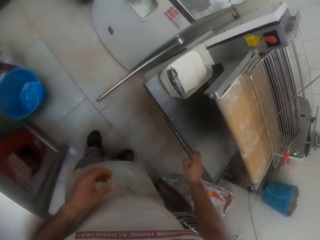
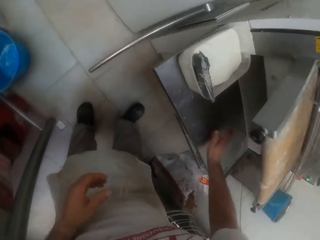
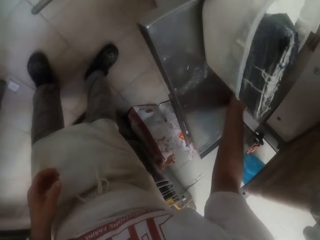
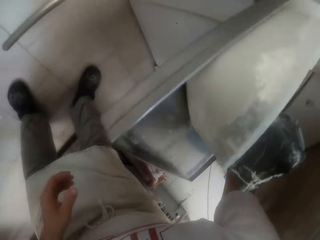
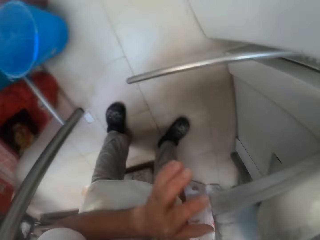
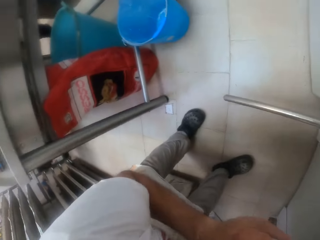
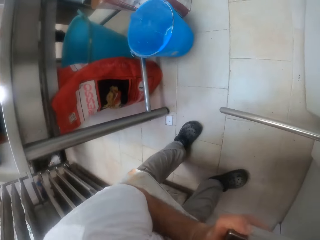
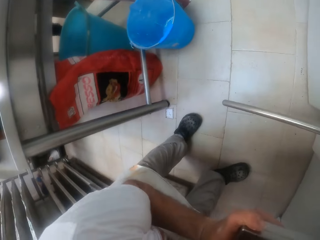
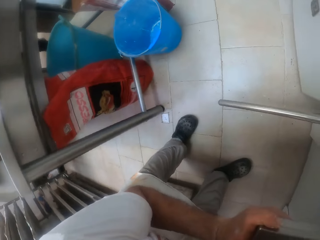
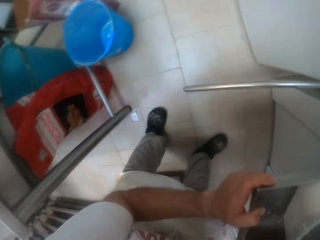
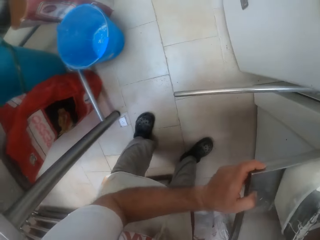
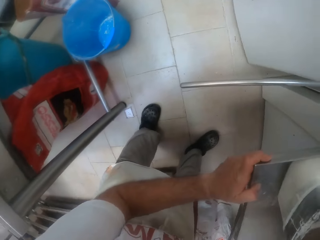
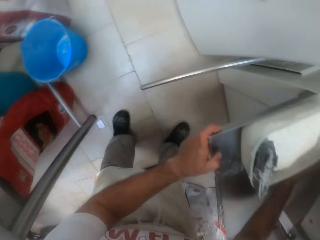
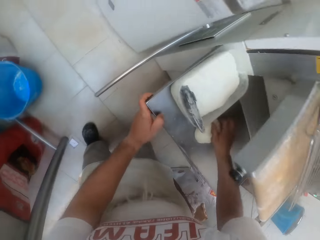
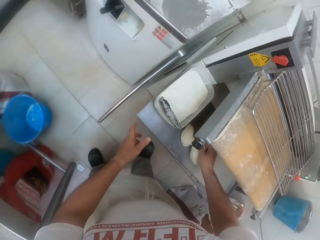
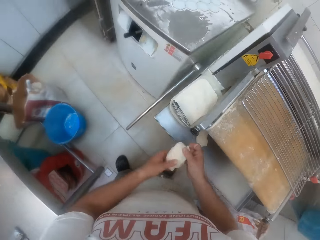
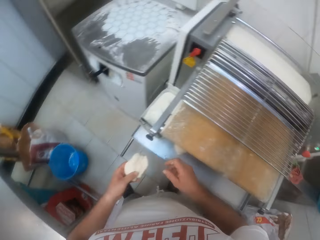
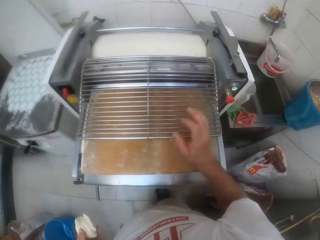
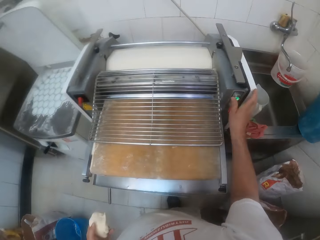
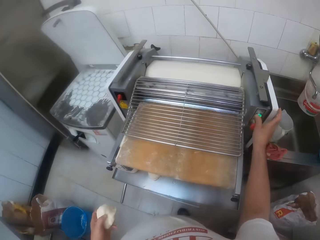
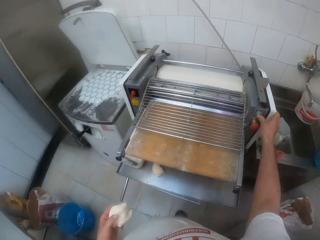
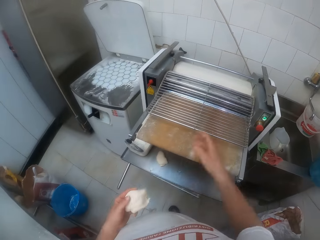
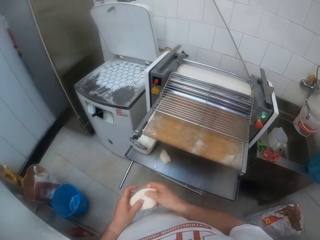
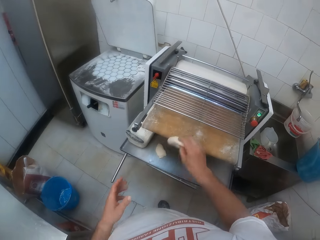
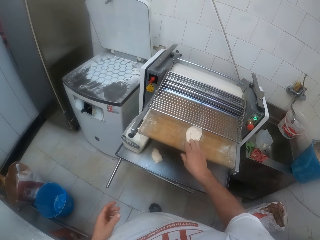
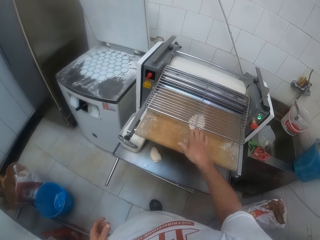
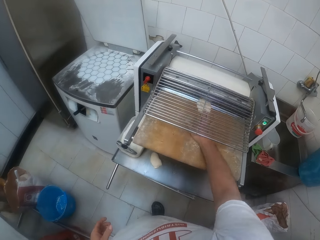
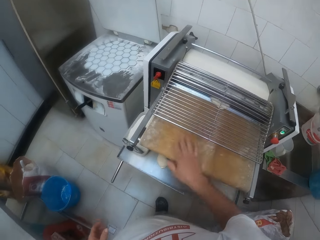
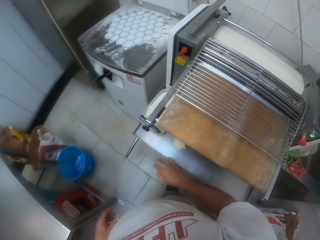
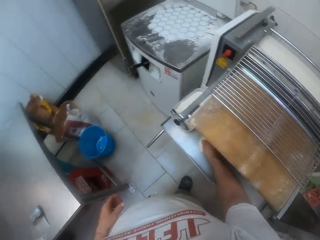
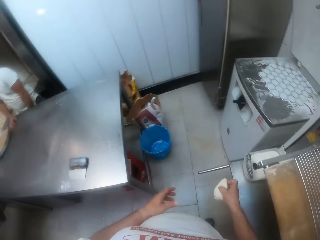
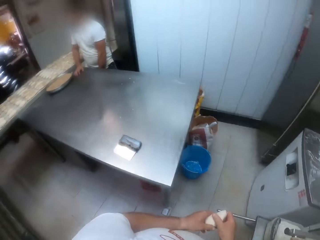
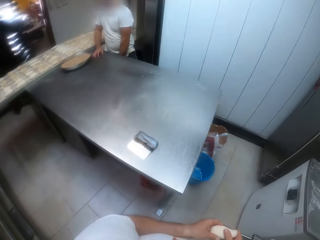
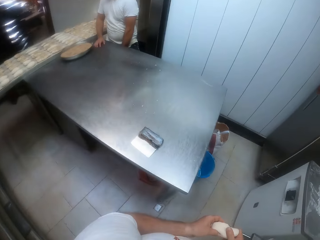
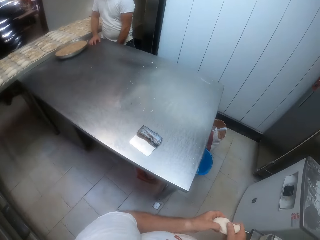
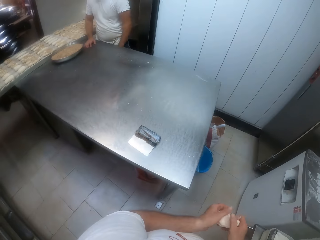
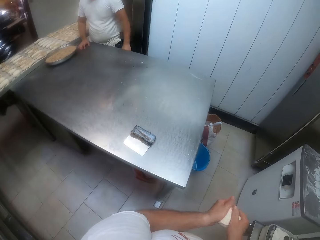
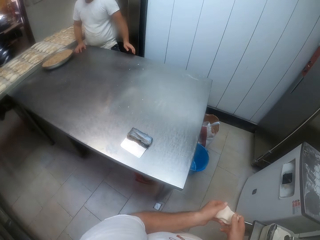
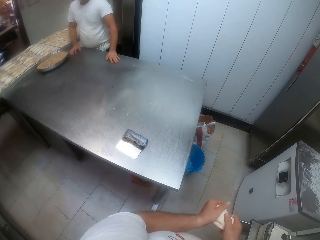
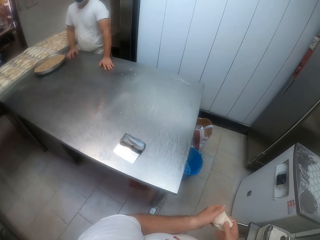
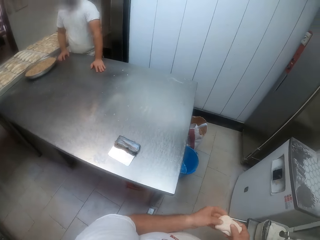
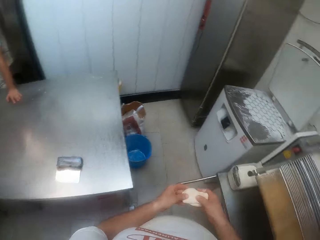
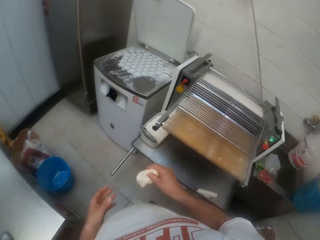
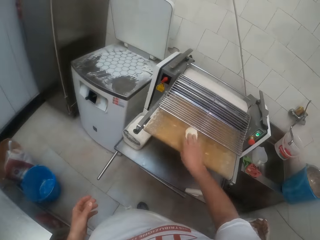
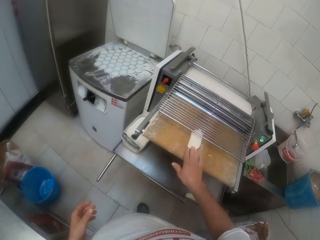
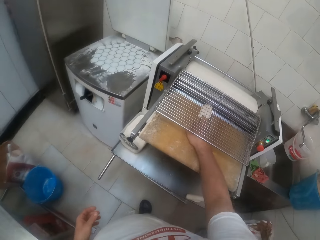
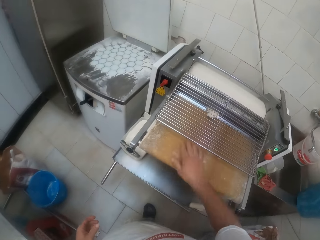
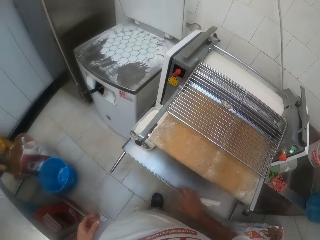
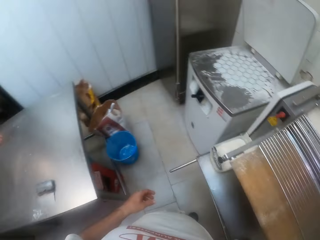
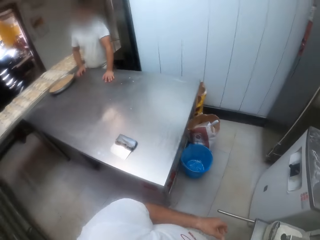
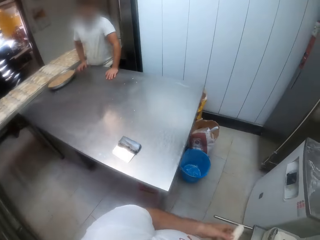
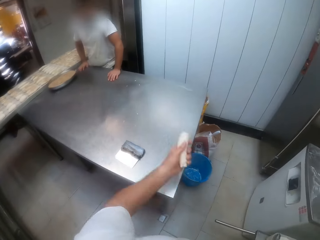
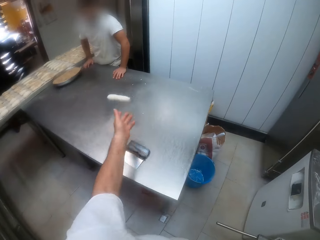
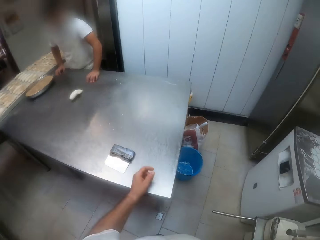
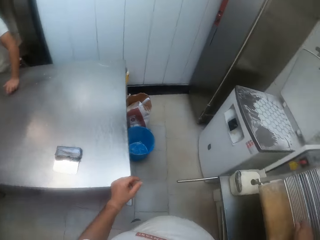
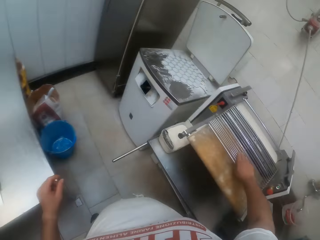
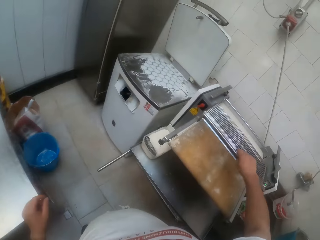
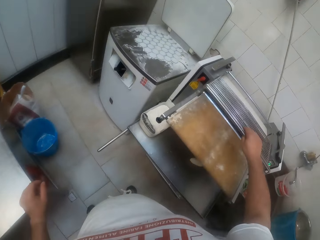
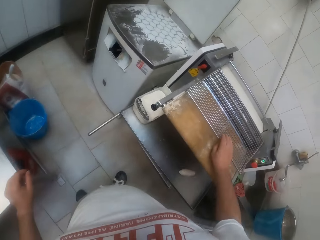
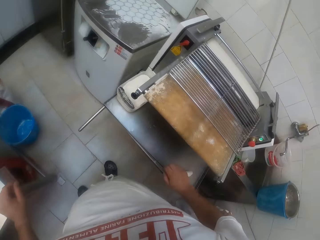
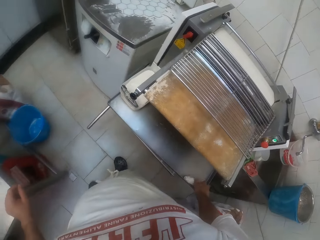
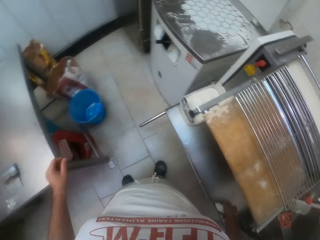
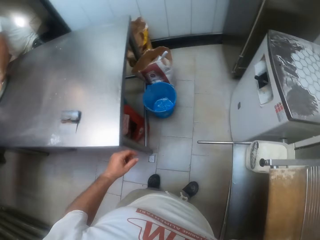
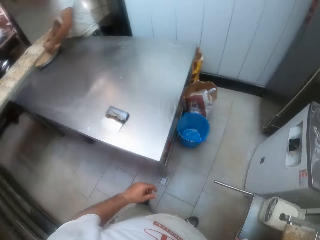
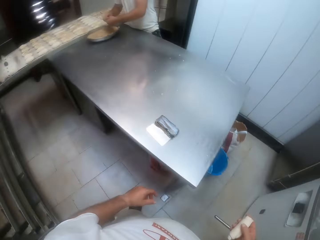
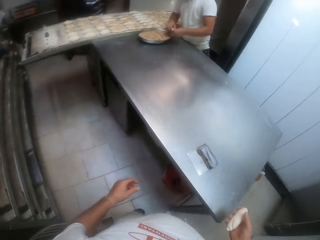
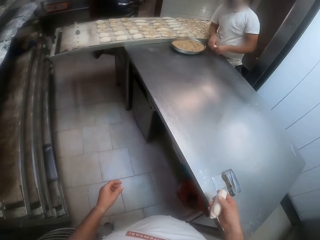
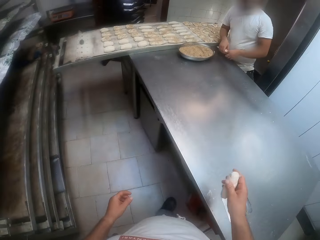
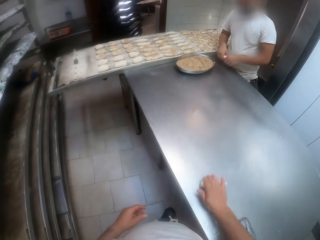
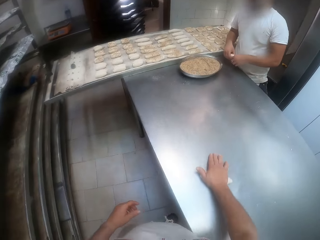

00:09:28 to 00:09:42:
The camera wearer picks dough from underneath the dough spreader with his right hand. He walks around the bakery. He looks around the bakery. He passes the dough from his right hand to his left hand. He presses a button on the dough spreader. He passes the dough from his left hand to his right hand. He drops the dough on the dough sheeter with his right hand. He moves the dough inside the dough sheeter. He picks dough from the dough spreader with his right hand. He presses the dough with both hands. He looks around the bakery. He stares at a man. The man places both hands on the table. The camera wearer looks around the bakery. He drops the dough on the dough sheeter with his right hand. He moves the dough inside the dough sheeter. He picks up the dough from the dough sheeter. He looks around the bakery. He passes the dough from his right hand to his left hand. He throws the doughs on the table with his right hand. He looks around the bakery. He opens the steel of the dough spreader with his right hand. He moves the dough sheeter grills. He picks dough from the dough spreader with his right hand. He looks around the bakery.

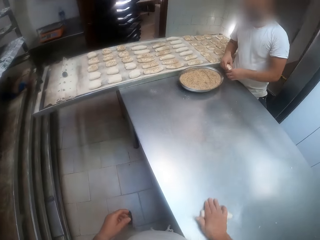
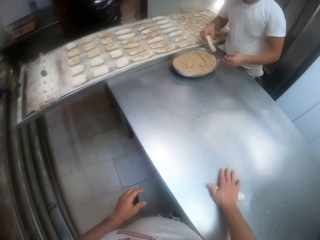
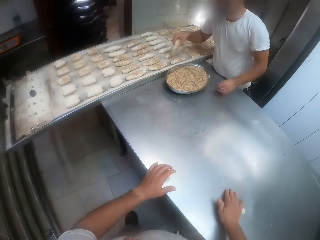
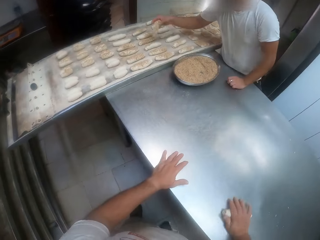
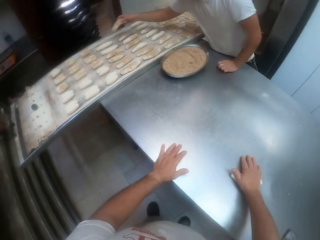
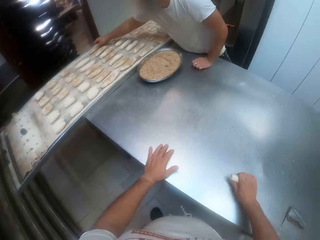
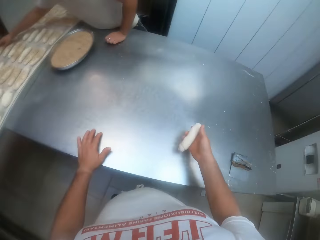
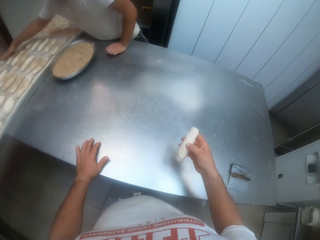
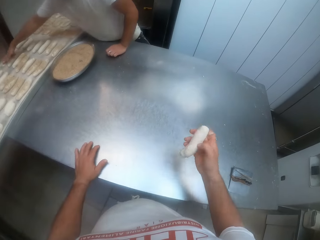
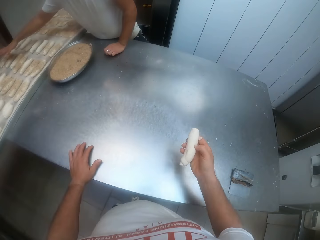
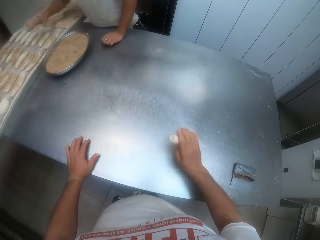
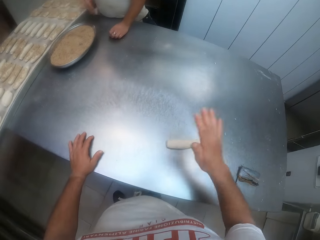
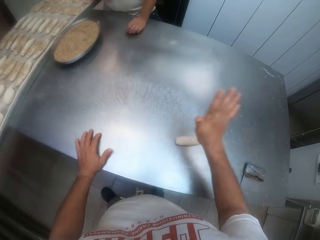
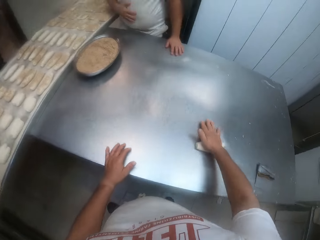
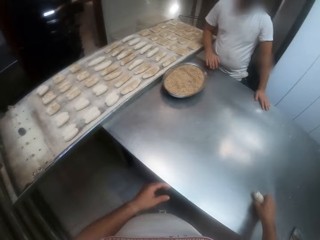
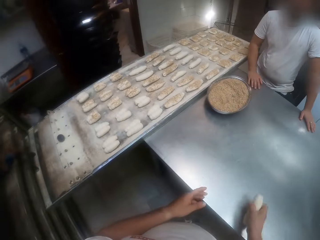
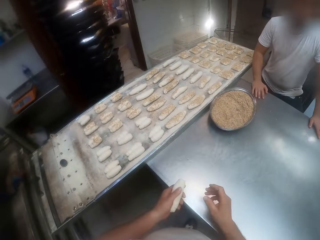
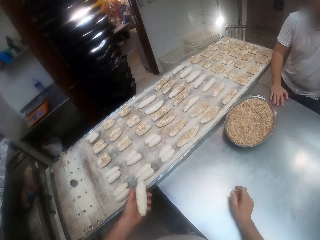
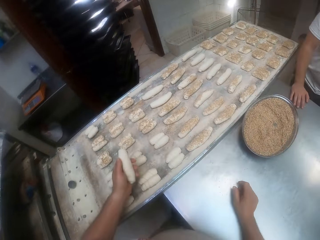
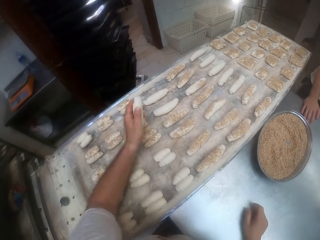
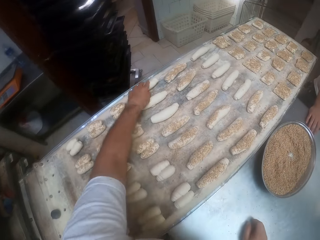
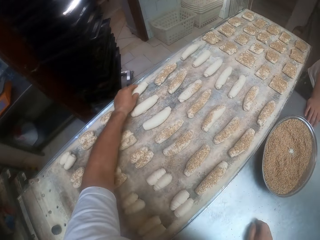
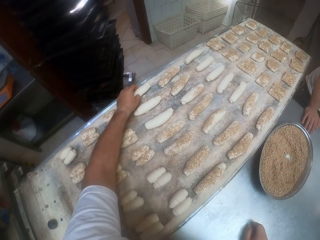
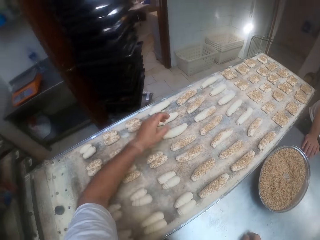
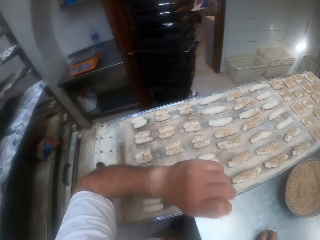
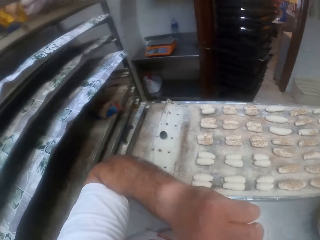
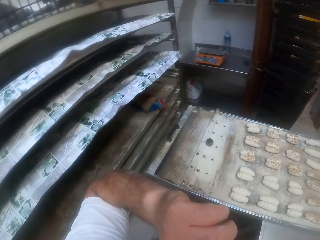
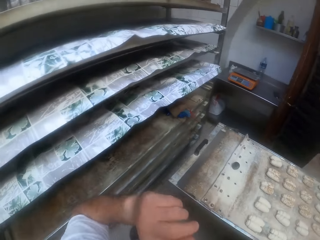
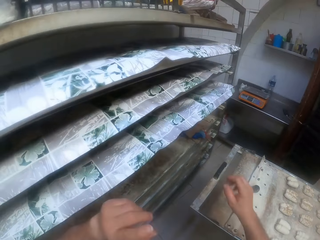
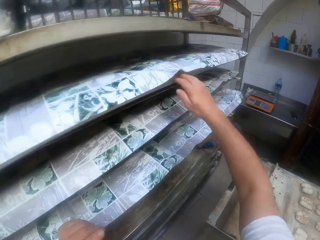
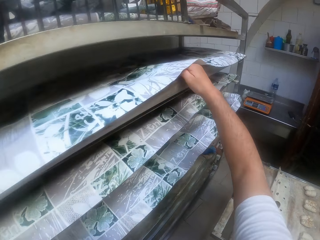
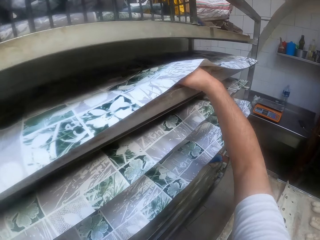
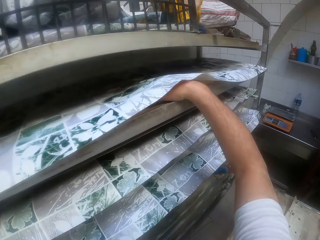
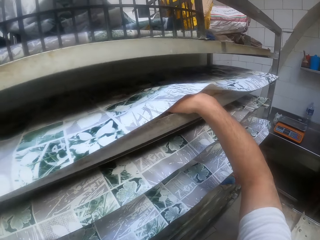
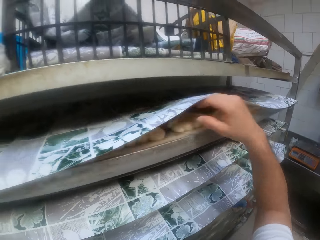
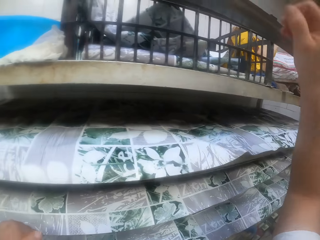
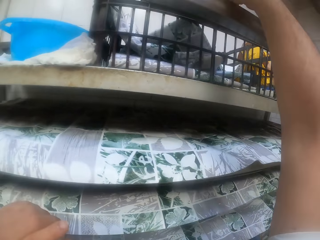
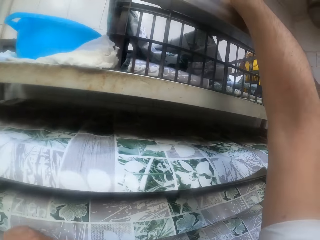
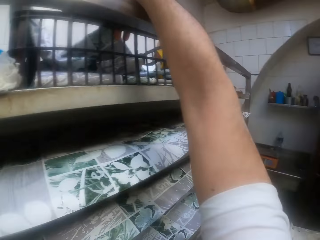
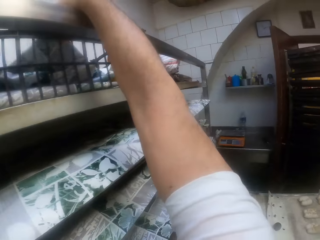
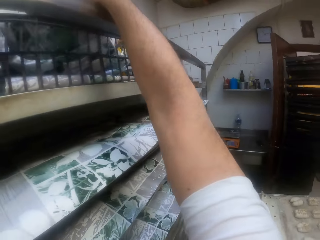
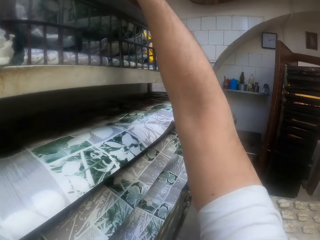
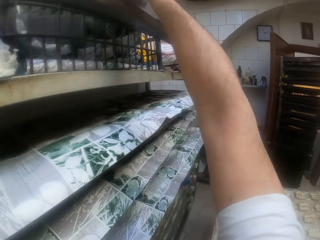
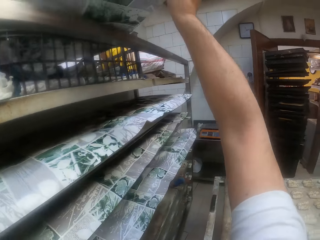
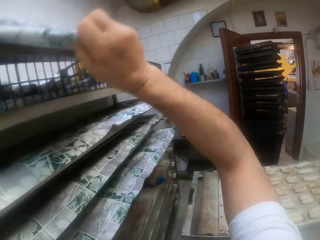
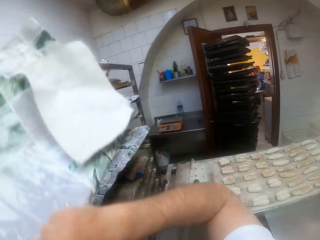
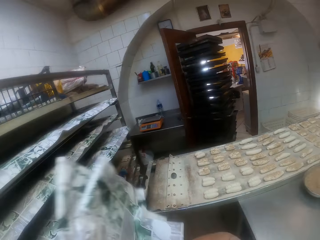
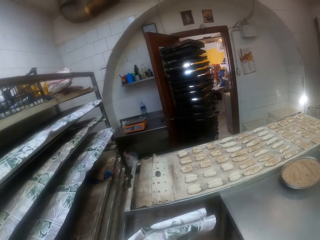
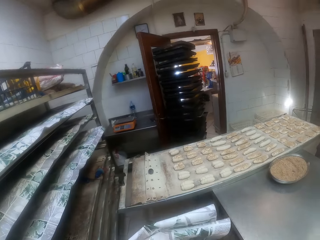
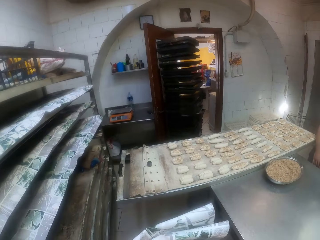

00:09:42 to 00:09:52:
The camera wearer rolls the dough on the table with his right hand. A man passes dough from his left hand to his right hand. The man arranges dough on a tray with his right hand. The camera wearer lifts the dough with his right hand. He stares at the dough in his hand. He rolls the dough on the table with his right hand. He puts the dough on the table. He hits the dough on the table with his right hand. He passes the dough from his right hand to his left hand. He picks up the dough from the table. He arranges the dough on the tray with his left hand. He lifts his left hand to his face. He wipes his nose with his left hand. He places his hands underneath a cover. He touches the doughs in the tray. He removes a sheet or carpet with his right hand in a basket above a shelf.
